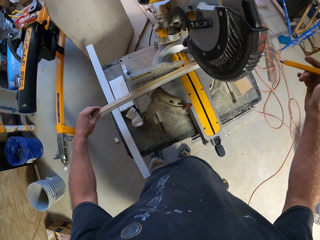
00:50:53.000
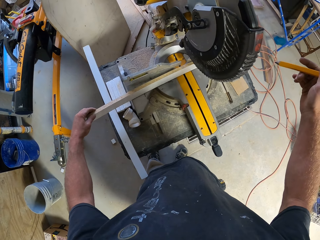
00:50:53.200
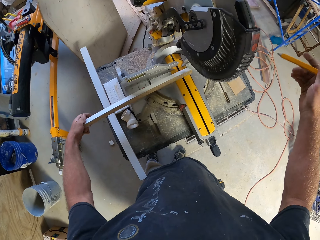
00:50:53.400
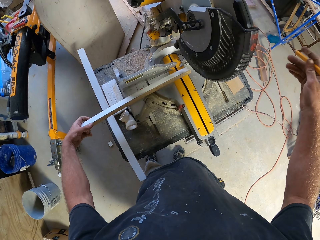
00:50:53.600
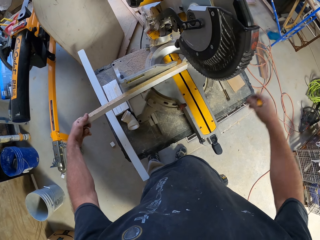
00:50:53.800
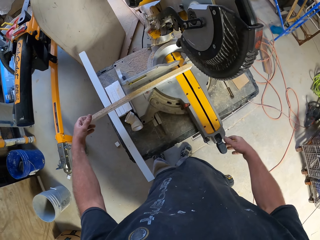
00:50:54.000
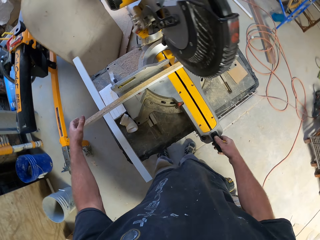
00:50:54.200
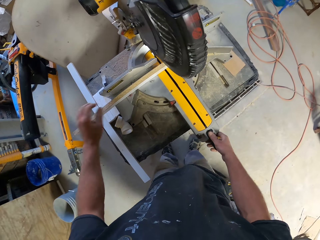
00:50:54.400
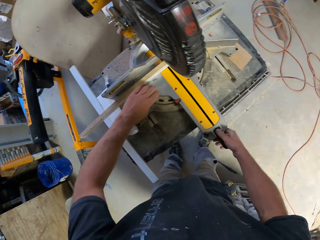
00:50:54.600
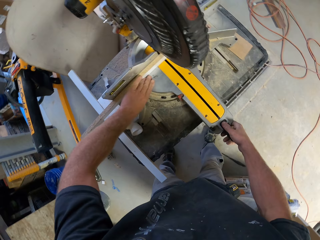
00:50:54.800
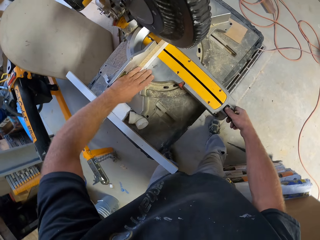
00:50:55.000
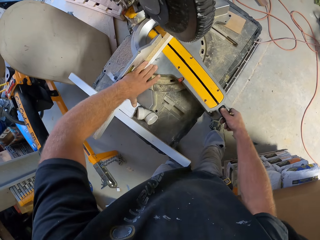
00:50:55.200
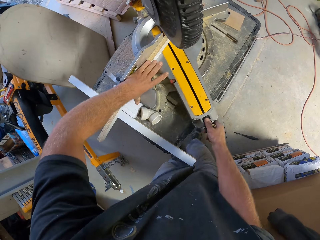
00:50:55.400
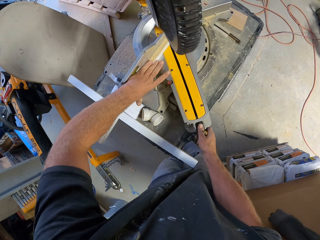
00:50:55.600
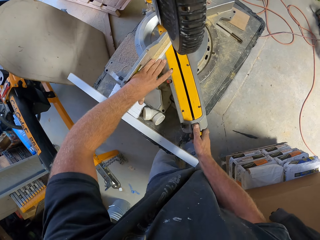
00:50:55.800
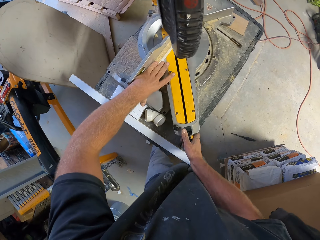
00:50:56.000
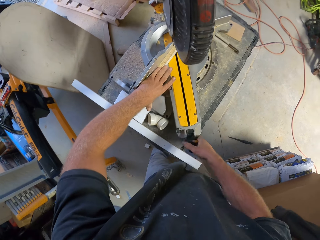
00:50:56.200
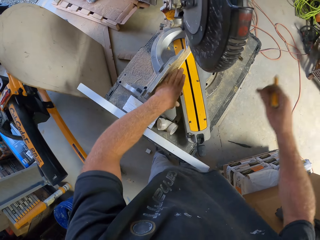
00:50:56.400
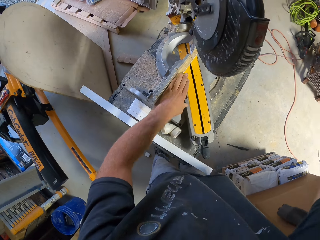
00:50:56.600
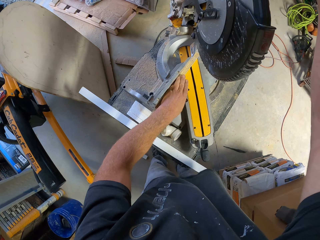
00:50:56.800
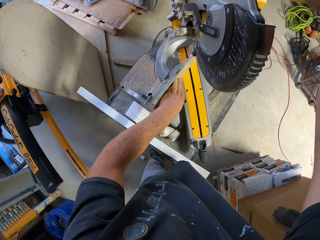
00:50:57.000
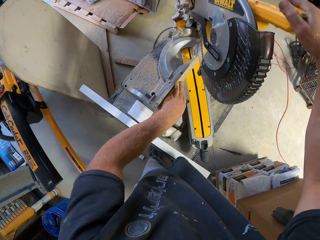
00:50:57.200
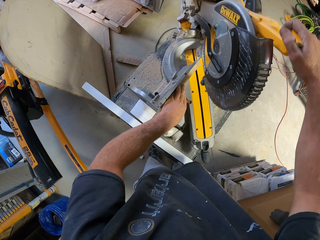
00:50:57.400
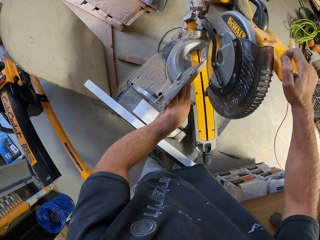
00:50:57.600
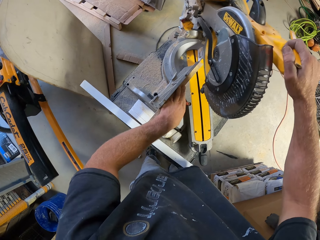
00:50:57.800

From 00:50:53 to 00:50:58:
The camera wearer places the piece of wood in the DeWalt wood cutter. They adjust the DeWalt wood cutter. They rotate the wood cutter. They cut the piece of wood with the DeWalt wood cutter.
